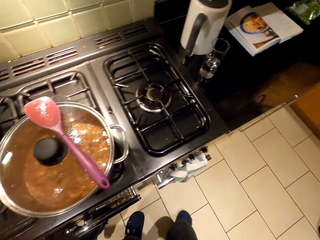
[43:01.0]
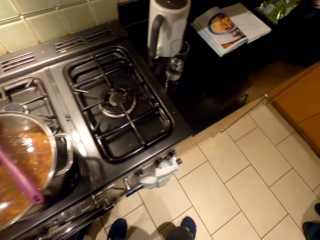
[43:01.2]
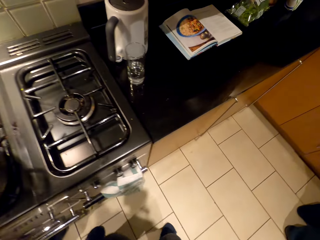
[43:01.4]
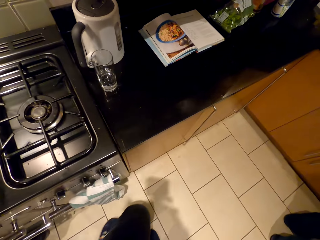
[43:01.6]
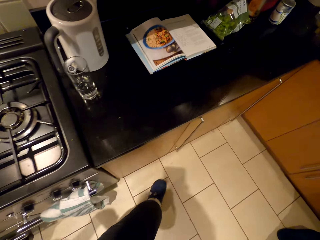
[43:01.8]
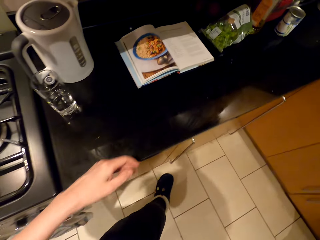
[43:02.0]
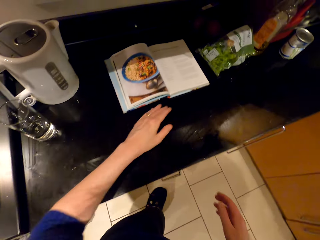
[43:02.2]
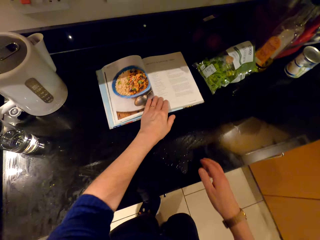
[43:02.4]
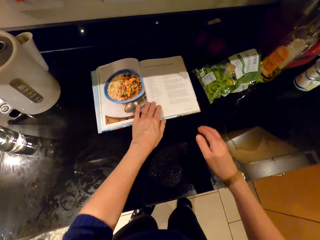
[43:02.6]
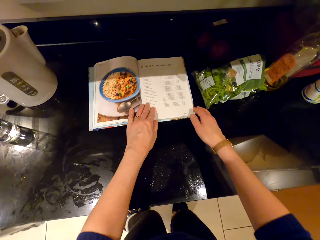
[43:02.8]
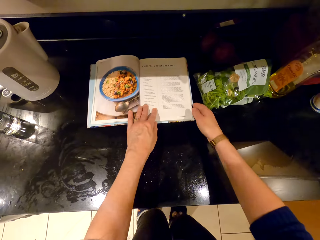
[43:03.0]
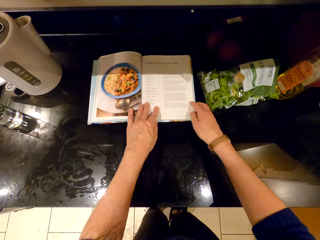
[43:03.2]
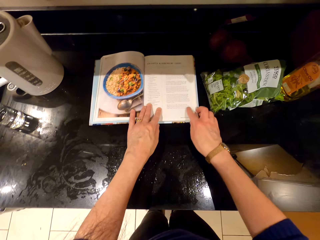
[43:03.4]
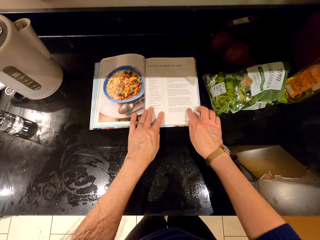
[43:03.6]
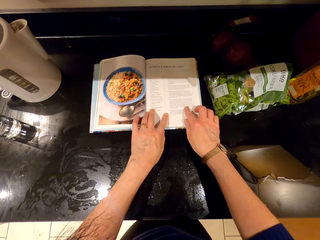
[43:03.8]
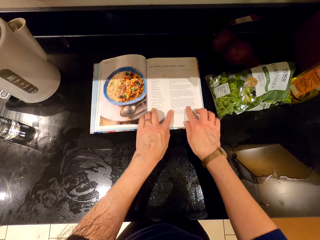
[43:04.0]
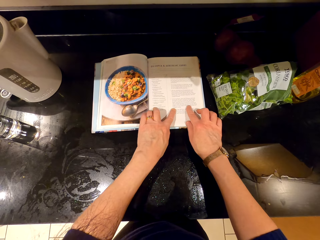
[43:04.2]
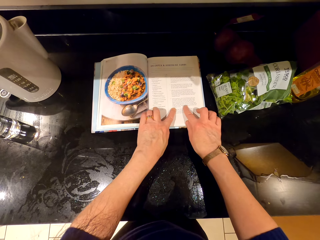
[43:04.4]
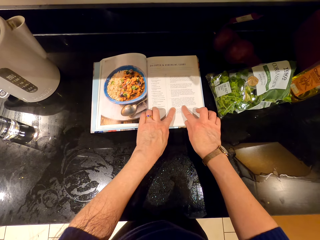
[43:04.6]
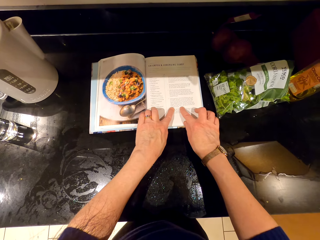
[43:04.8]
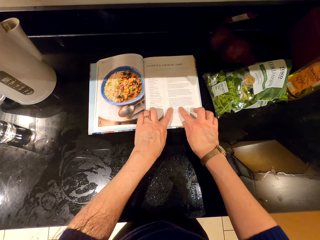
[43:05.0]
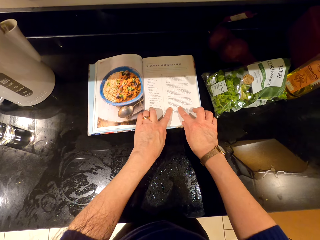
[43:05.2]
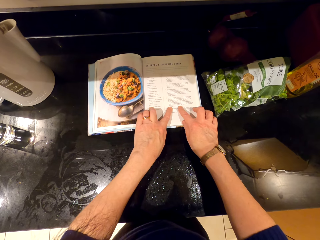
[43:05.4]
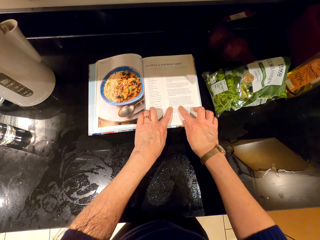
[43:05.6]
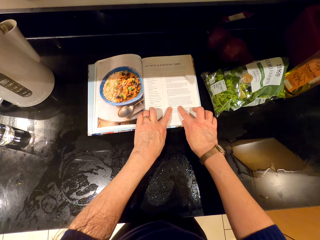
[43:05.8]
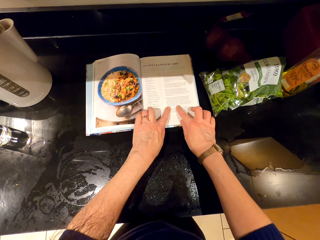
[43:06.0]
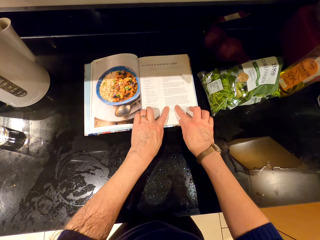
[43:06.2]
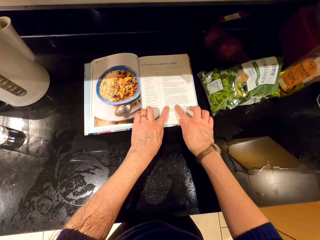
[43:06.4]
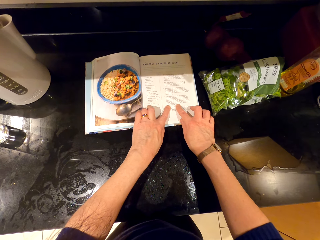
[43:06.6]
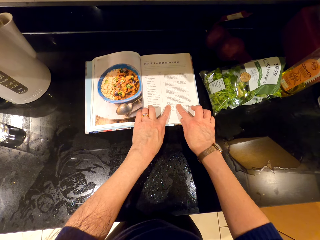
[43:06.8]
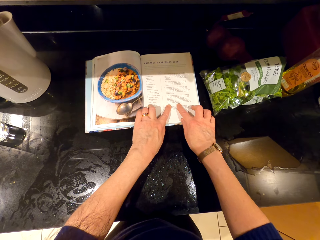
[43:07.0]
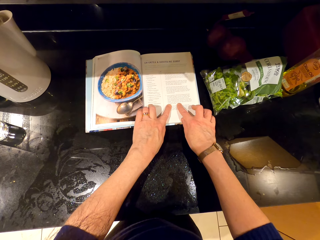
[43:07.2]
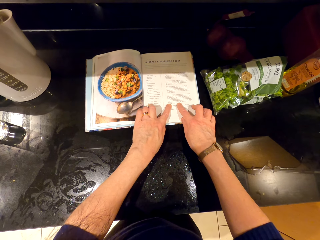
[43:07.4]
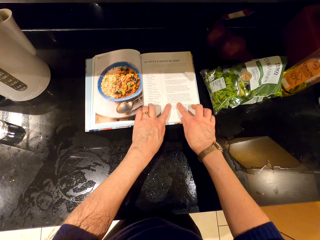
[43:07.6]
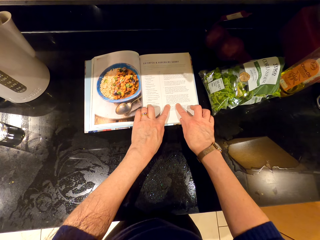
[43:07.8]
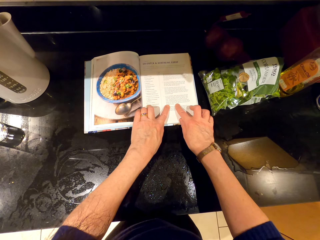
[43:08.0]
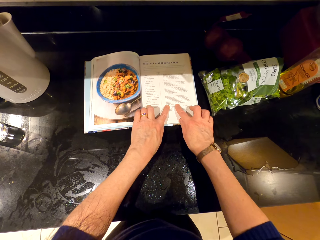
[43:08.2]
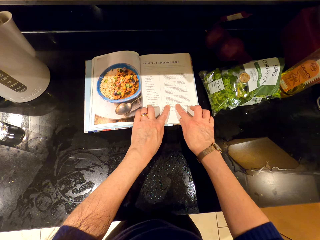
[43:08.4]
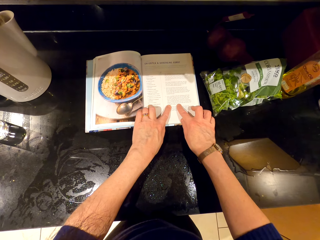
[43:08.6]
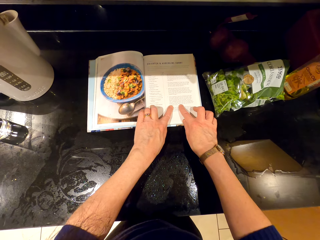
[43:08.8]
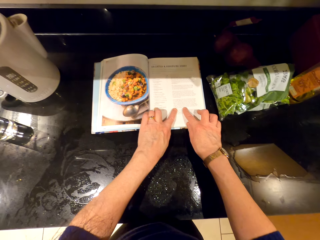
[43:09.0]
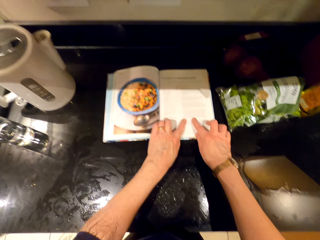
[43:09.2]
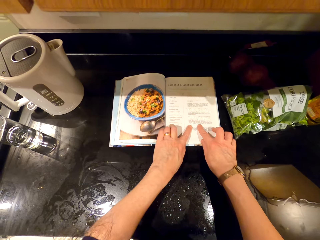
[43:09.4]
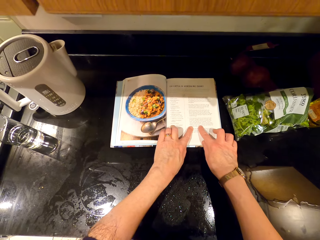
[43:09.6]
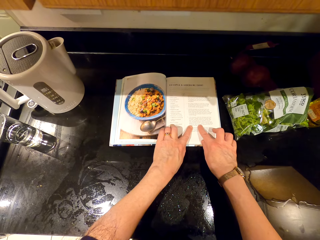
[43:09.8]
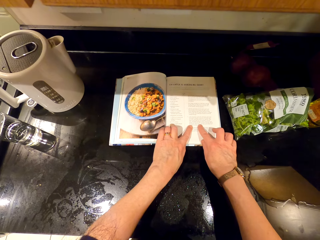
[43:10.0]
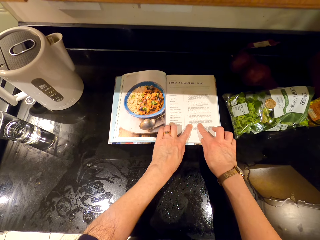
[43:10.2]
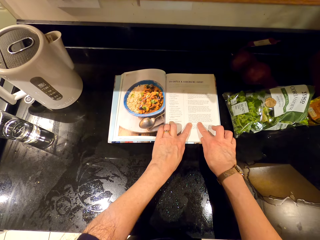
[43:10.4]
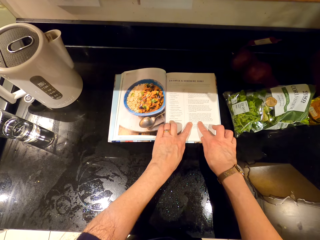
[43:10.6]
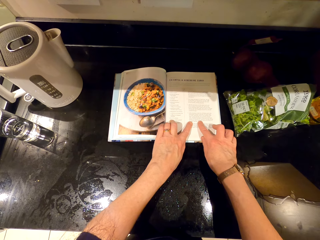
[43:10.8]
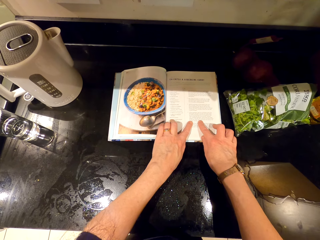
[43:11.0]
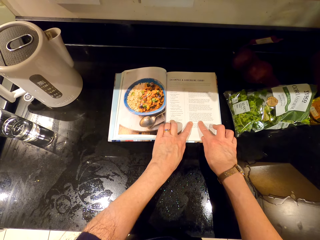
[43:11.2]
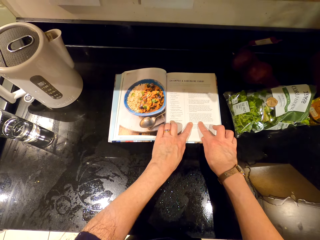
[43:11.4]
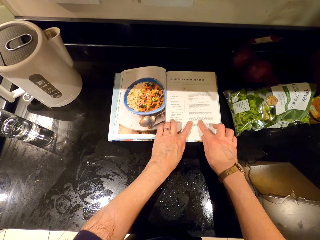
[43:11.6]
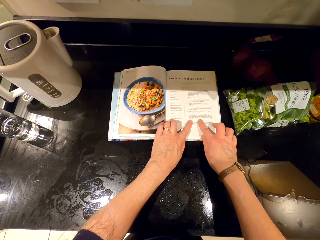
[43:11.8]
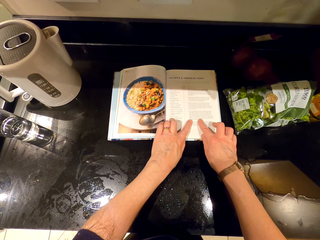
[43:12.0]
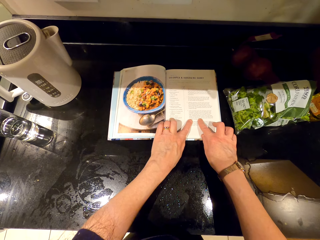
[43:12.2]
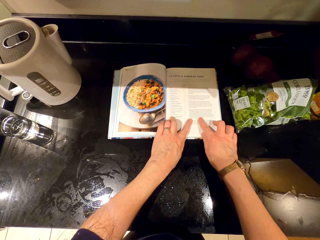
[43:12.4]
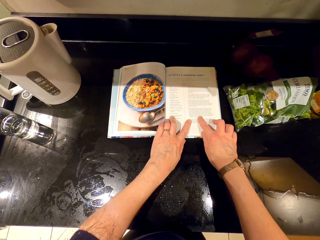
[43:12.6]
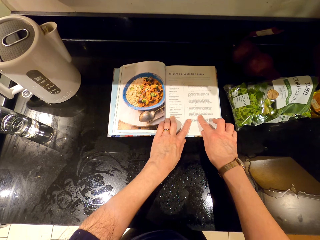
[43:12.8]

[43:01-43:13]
The camera wearer walks around. They touch the book. They read the cook book.

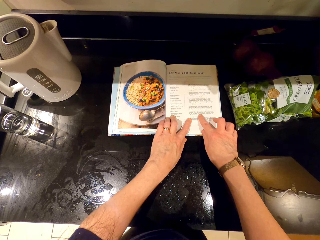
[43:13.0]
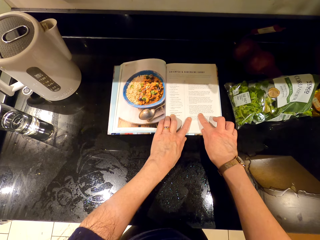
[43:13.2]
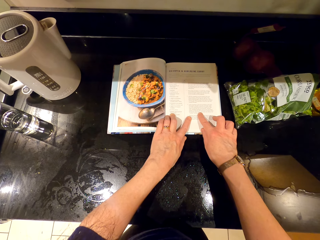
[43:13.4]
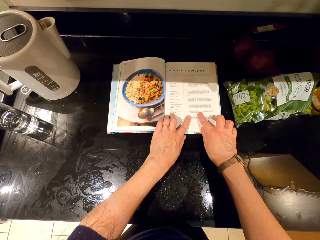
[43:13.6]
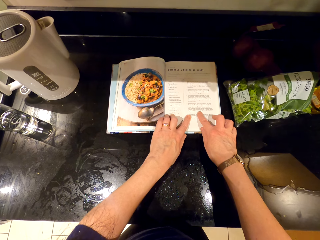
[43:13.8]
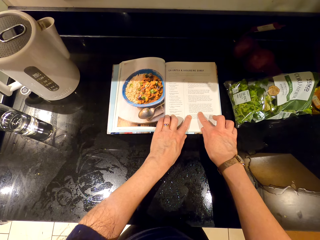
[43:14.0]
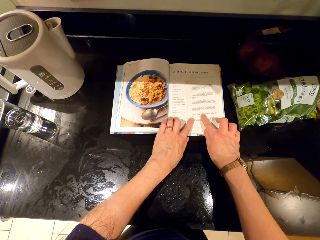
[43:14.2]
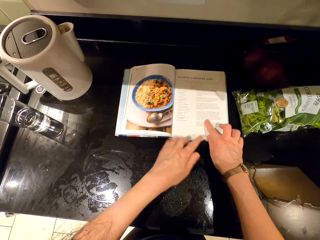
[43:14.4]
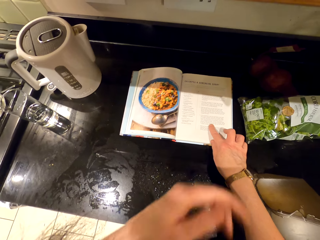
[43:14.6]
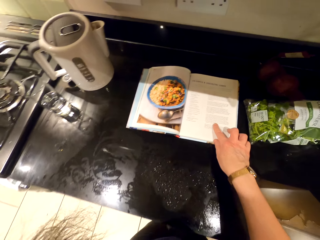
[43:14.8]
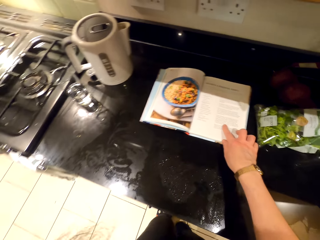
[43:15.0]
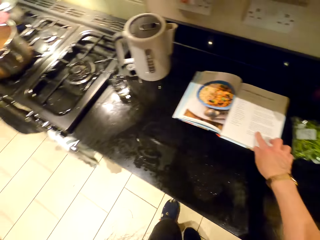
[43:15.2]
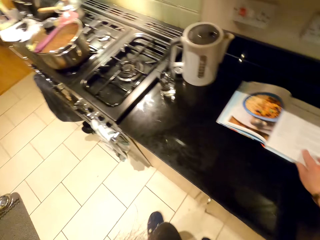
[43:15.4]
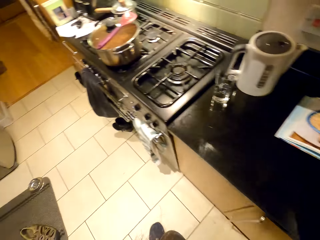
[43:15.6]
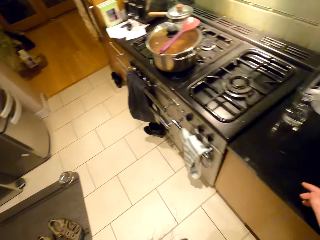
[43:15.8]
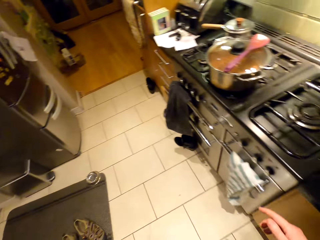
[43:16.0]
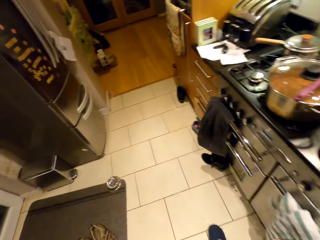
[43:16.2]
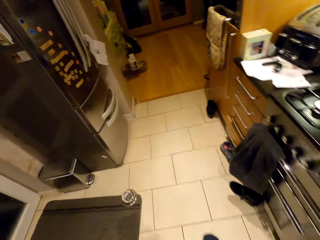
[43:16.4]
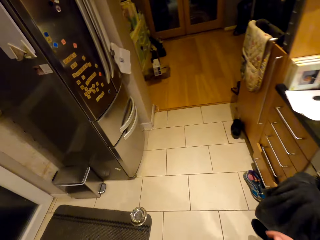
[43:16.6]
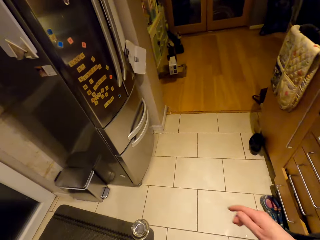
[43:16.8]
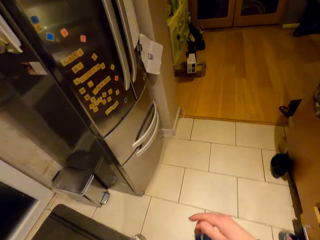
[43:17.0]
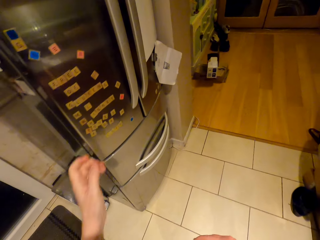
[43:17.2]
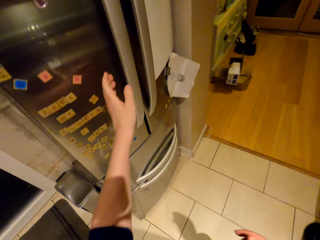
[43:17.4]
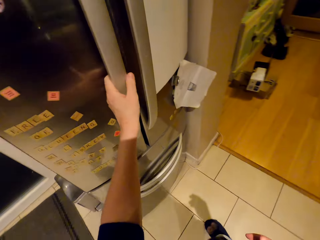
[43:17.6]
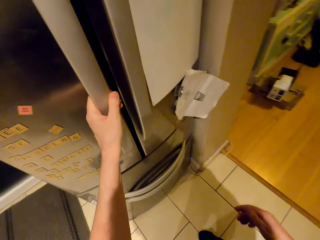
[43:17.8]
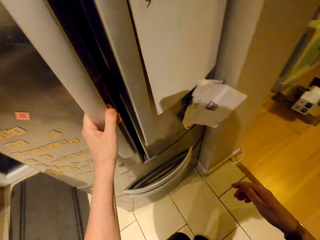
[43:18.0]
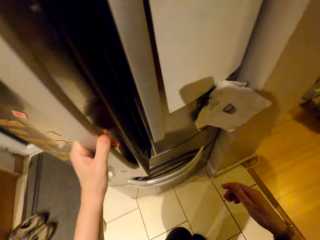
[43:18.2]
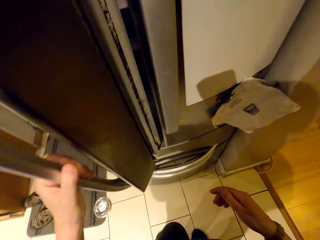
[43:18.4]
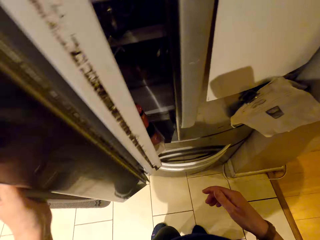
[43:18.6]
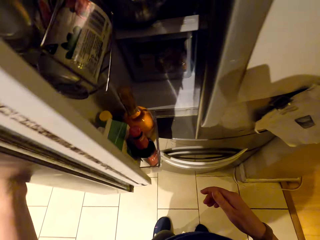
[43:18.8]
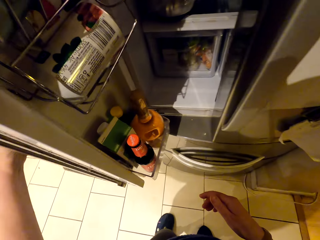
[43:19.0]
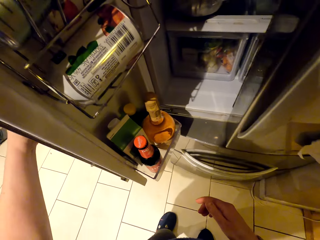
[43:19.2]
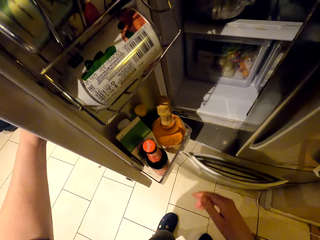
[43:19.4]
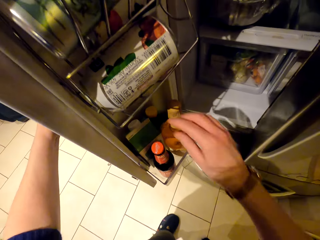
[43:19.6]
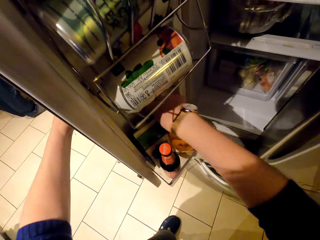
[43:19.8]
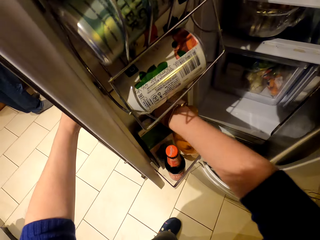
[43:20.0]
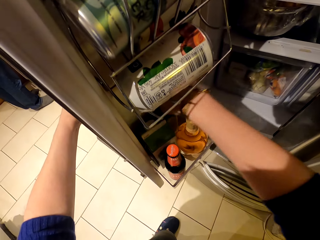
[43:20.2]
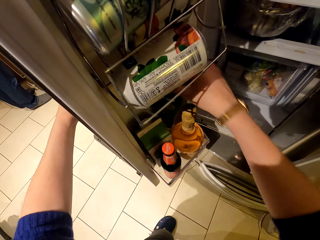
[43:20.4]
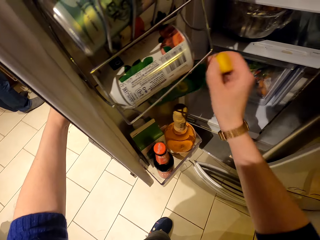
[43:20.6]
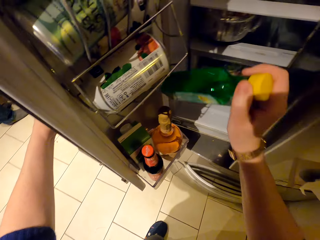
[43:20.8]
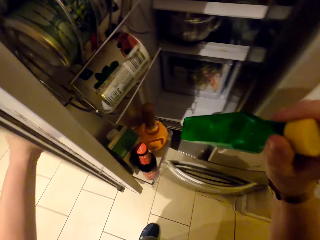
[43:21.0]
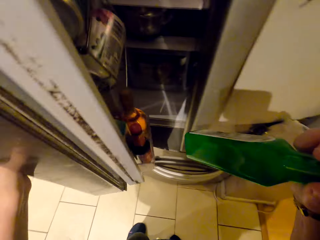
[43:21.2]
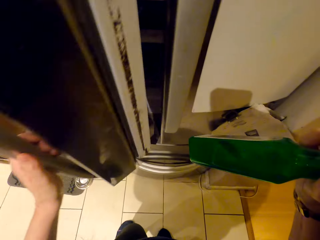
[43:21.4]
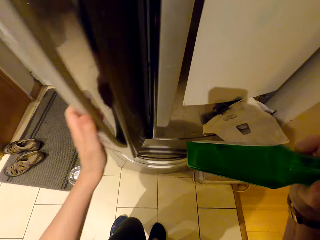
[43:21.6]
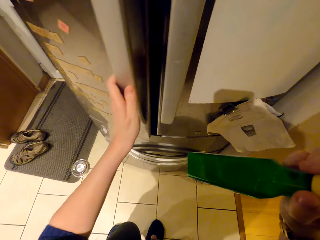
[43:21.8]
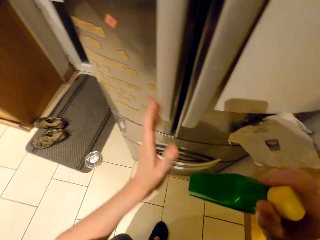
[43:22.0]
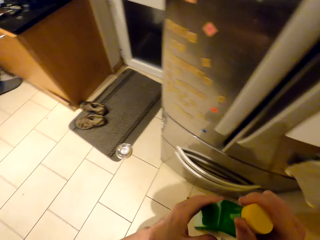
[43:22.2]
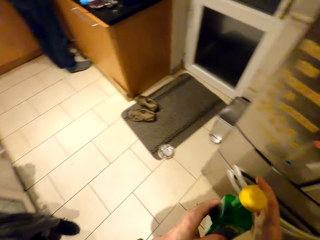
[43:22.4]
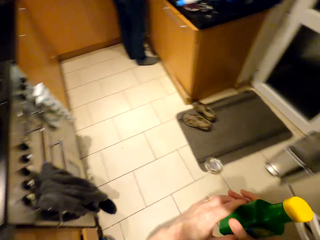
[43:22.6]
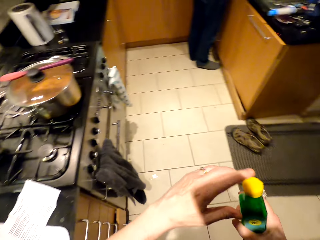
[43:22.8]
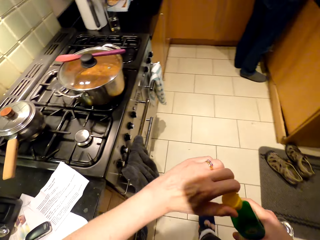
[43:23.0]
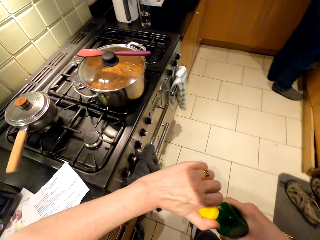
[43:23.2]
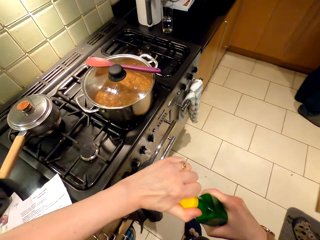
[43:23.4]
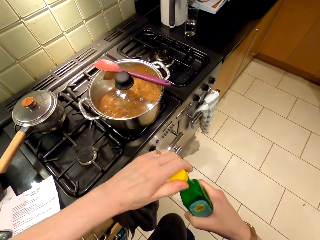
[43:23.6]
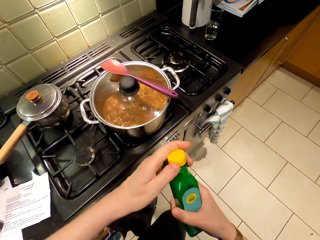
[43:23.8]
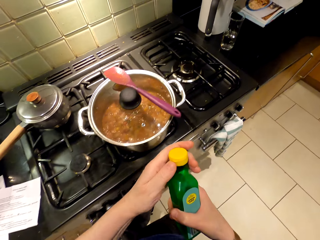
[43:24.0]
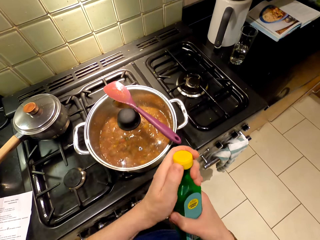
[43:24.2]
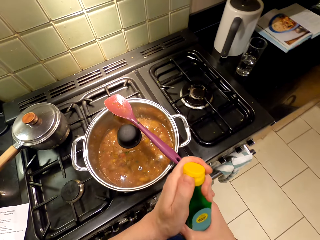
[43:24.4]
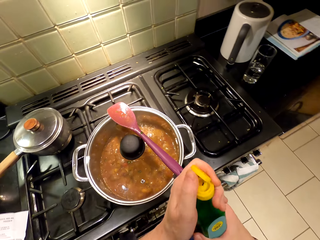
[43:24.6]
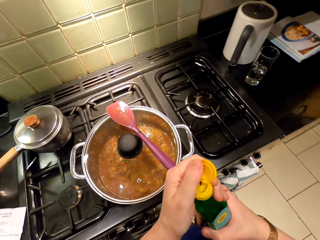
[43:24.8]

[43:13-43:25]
The camera wearer adjusts the camera. They walk around. They open the fridge. They pick up the lemon juice. They close the fridge. They walk around.
